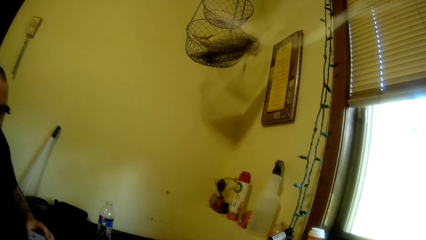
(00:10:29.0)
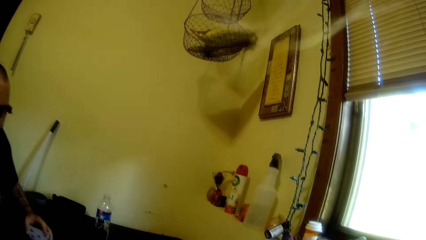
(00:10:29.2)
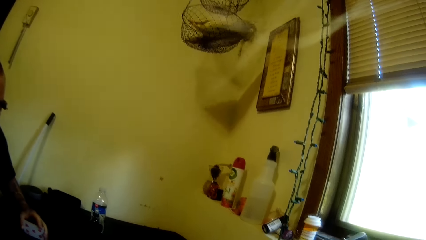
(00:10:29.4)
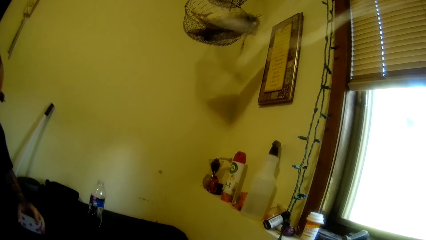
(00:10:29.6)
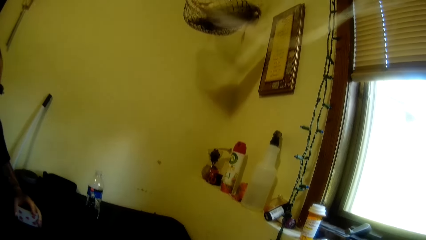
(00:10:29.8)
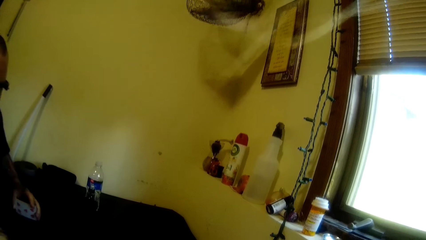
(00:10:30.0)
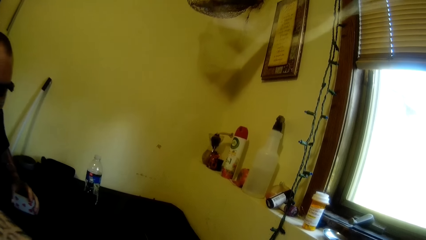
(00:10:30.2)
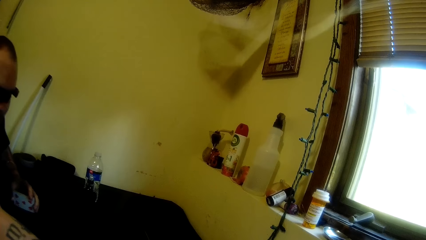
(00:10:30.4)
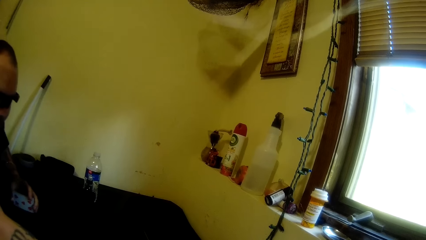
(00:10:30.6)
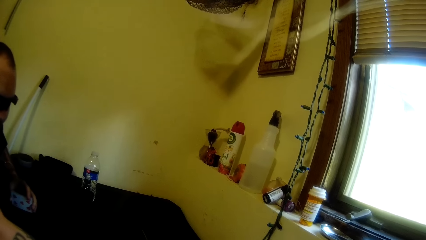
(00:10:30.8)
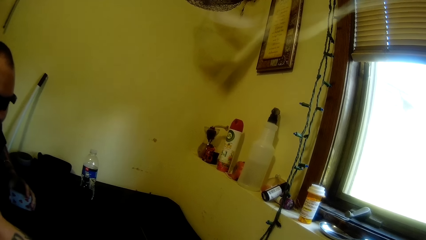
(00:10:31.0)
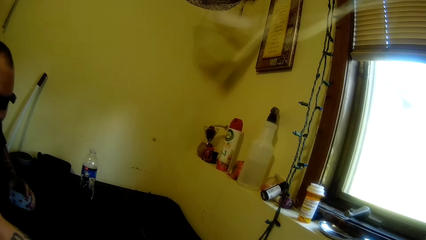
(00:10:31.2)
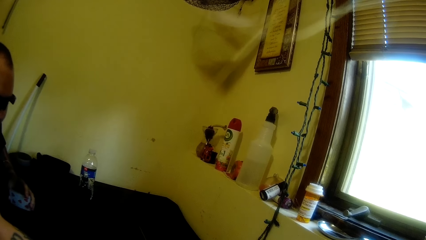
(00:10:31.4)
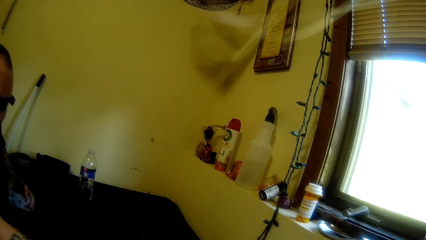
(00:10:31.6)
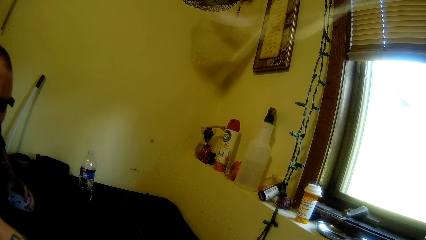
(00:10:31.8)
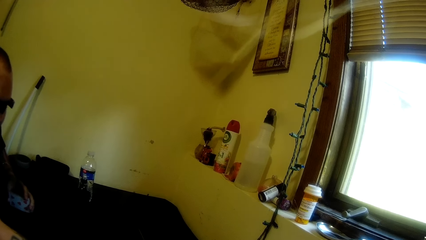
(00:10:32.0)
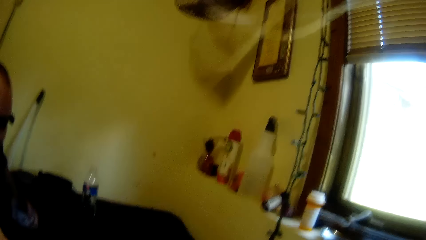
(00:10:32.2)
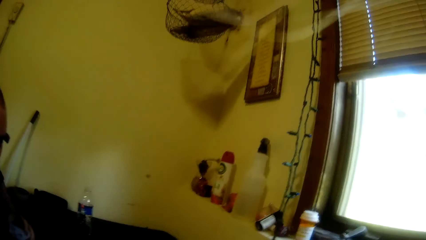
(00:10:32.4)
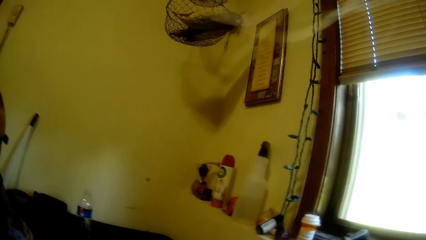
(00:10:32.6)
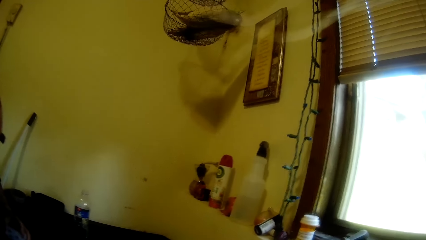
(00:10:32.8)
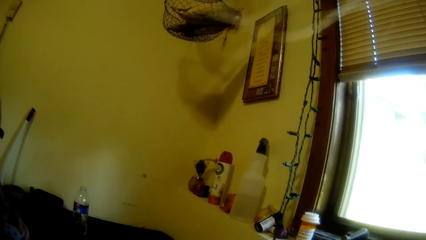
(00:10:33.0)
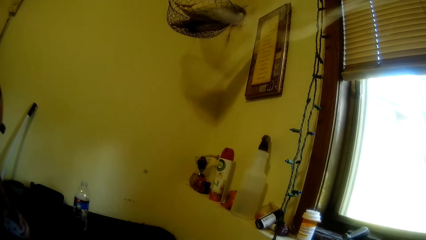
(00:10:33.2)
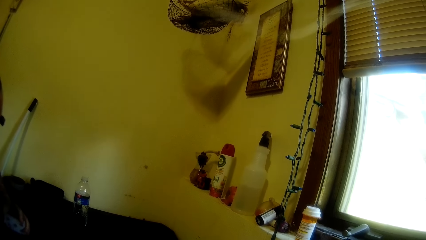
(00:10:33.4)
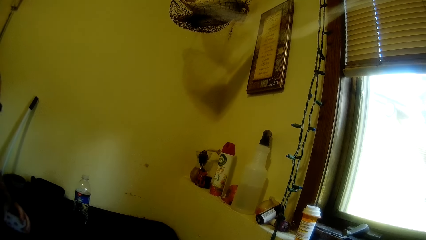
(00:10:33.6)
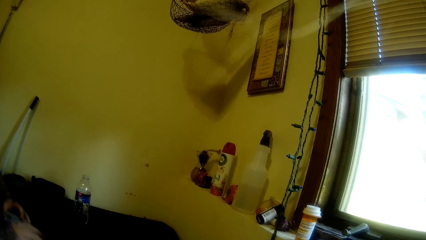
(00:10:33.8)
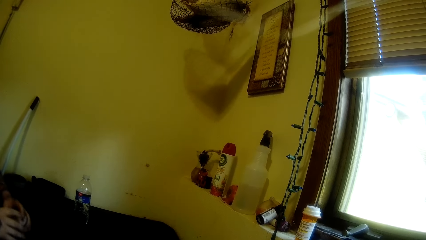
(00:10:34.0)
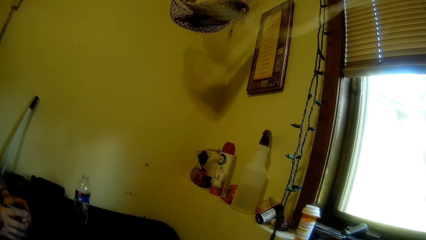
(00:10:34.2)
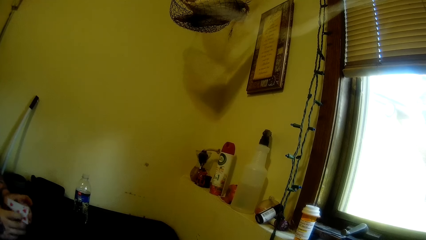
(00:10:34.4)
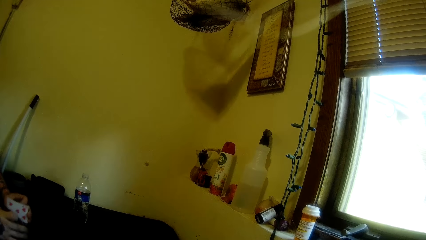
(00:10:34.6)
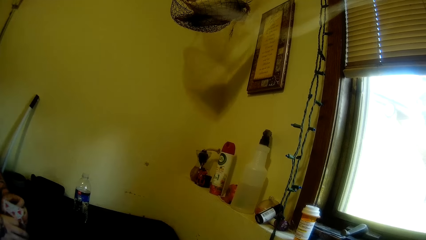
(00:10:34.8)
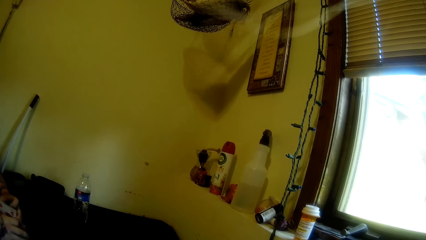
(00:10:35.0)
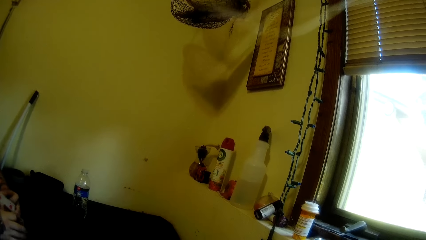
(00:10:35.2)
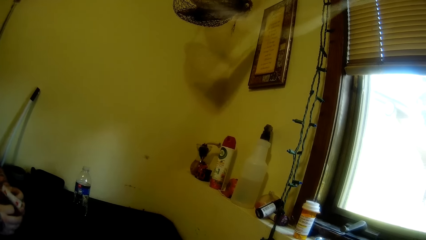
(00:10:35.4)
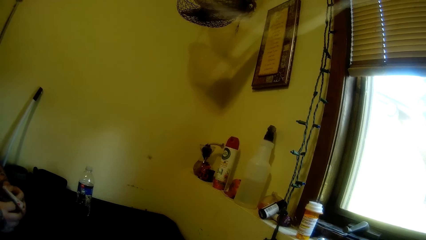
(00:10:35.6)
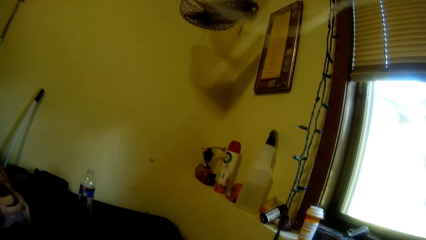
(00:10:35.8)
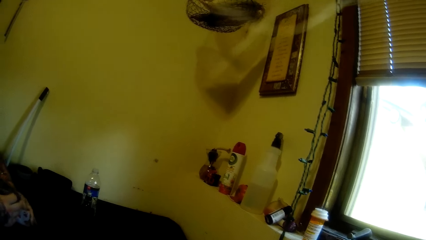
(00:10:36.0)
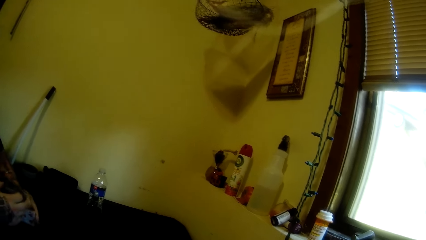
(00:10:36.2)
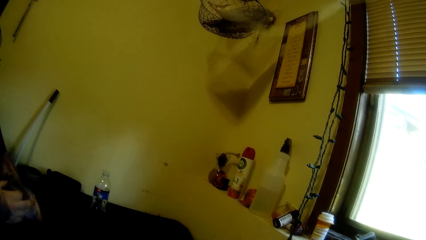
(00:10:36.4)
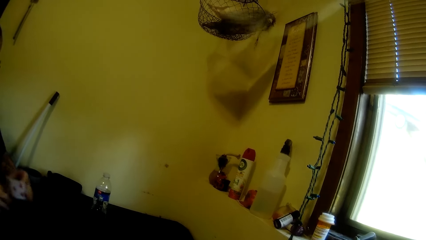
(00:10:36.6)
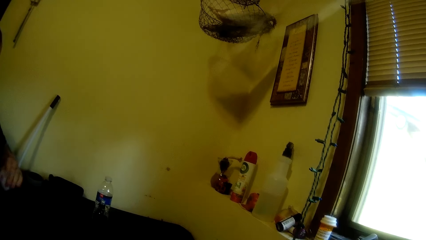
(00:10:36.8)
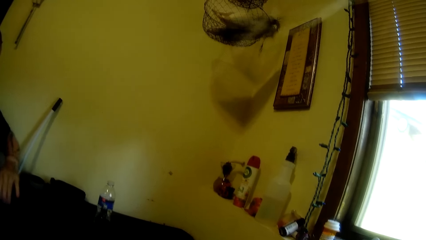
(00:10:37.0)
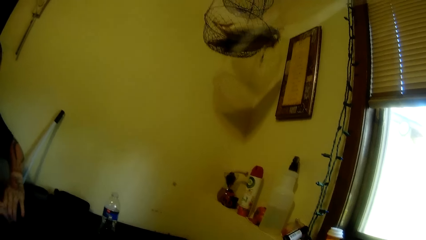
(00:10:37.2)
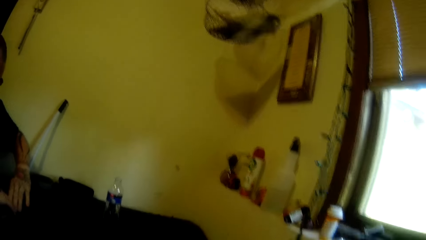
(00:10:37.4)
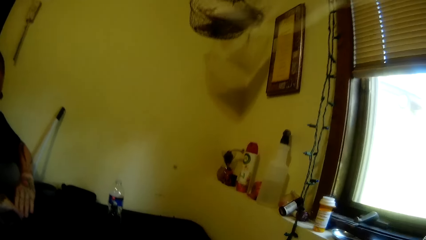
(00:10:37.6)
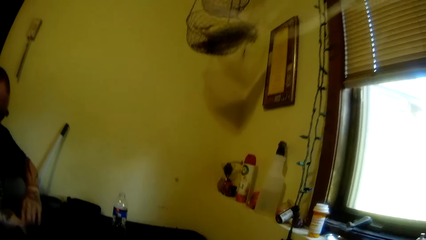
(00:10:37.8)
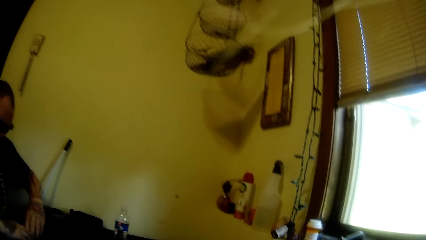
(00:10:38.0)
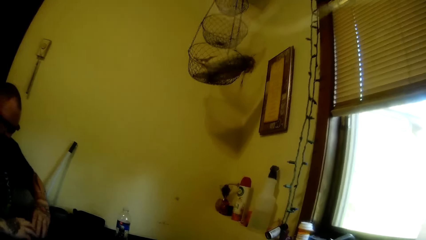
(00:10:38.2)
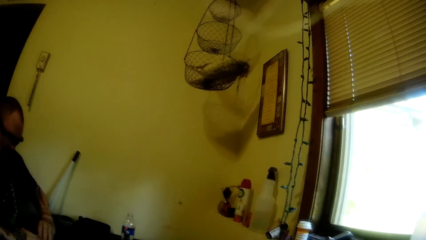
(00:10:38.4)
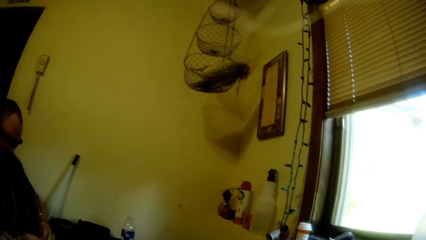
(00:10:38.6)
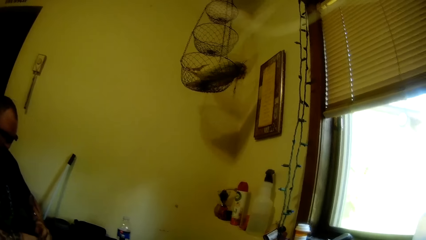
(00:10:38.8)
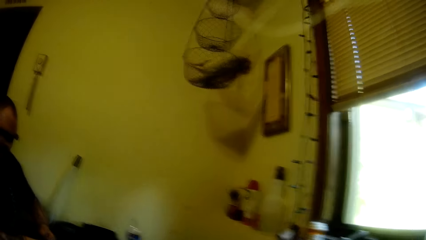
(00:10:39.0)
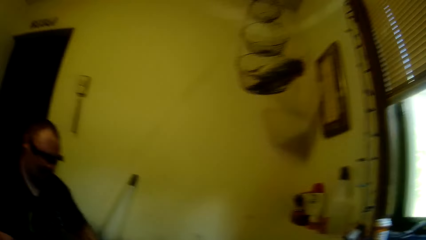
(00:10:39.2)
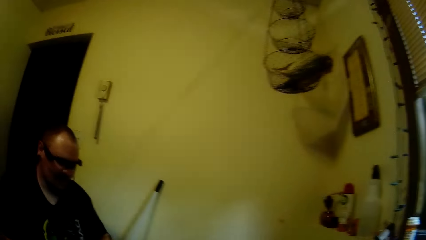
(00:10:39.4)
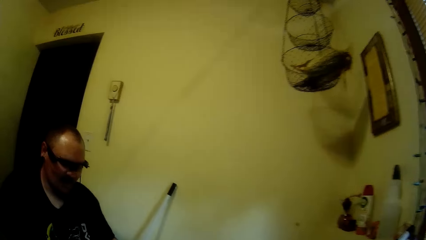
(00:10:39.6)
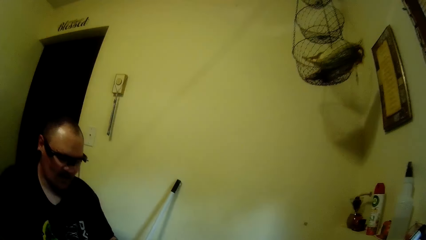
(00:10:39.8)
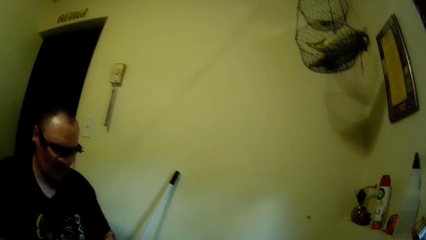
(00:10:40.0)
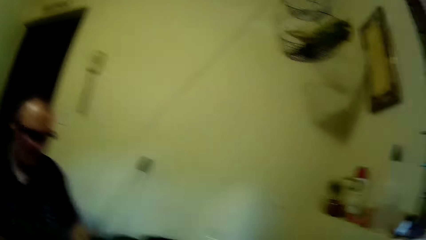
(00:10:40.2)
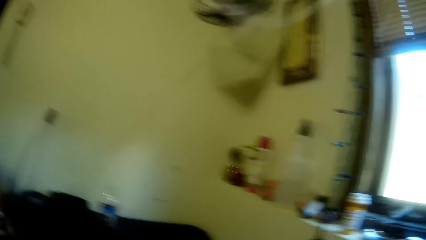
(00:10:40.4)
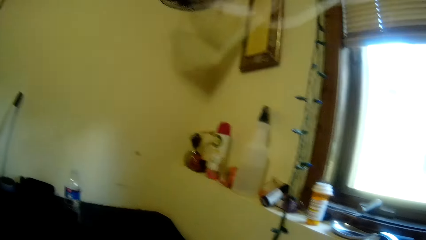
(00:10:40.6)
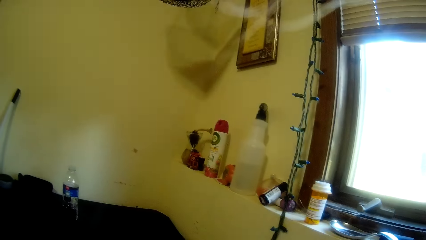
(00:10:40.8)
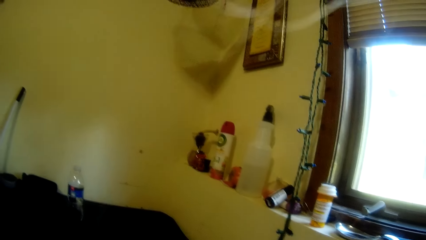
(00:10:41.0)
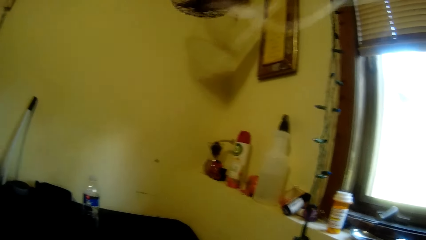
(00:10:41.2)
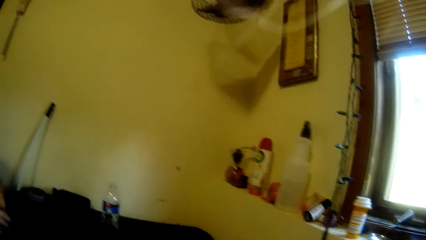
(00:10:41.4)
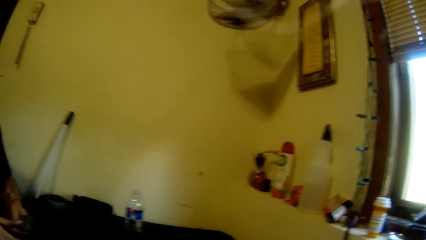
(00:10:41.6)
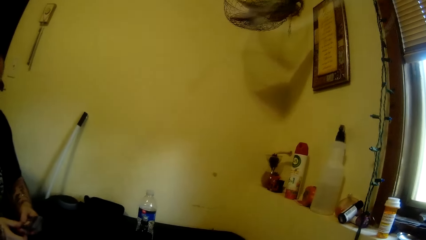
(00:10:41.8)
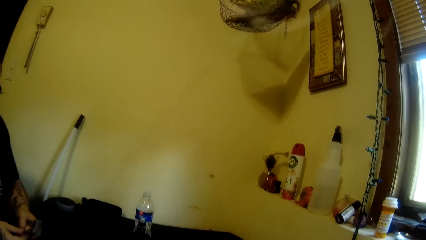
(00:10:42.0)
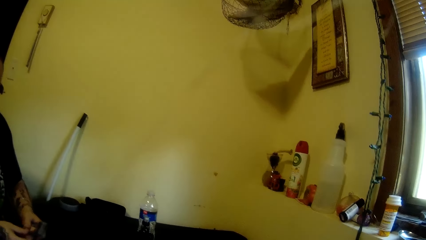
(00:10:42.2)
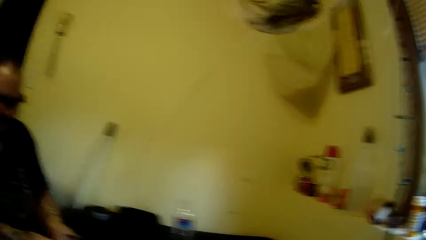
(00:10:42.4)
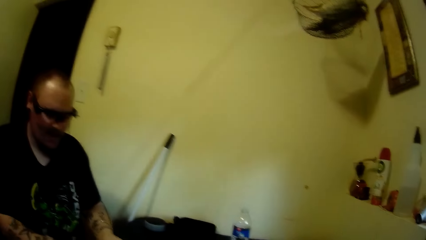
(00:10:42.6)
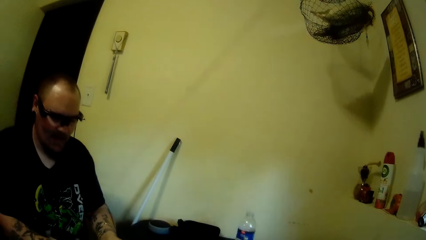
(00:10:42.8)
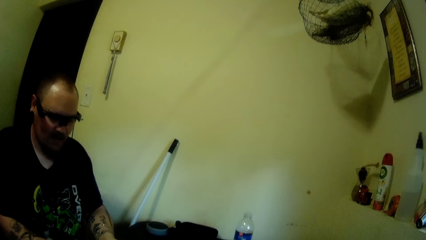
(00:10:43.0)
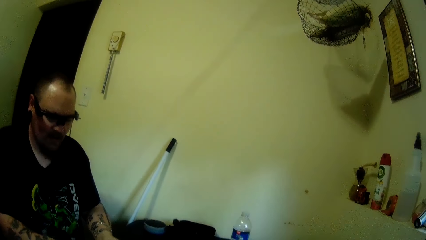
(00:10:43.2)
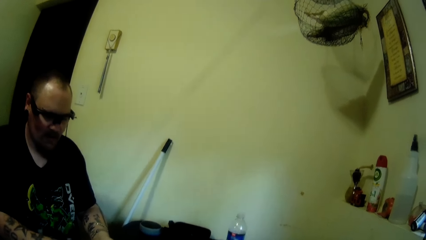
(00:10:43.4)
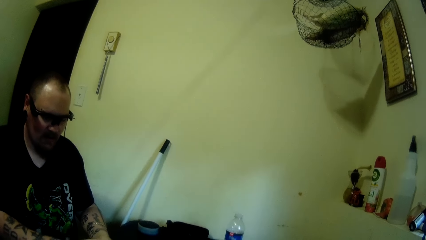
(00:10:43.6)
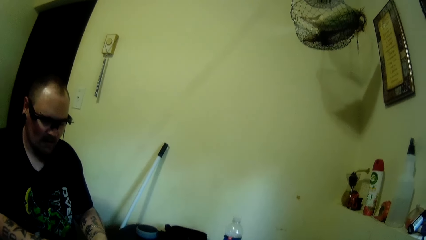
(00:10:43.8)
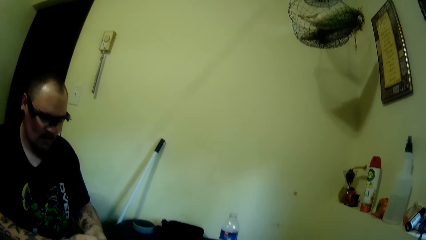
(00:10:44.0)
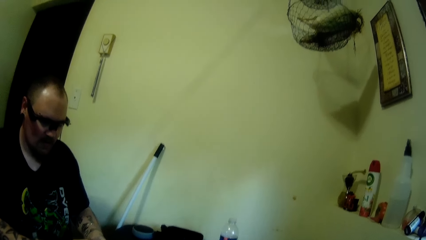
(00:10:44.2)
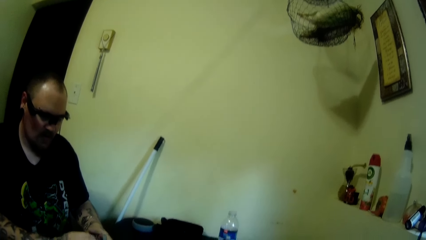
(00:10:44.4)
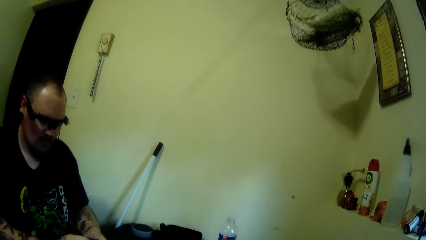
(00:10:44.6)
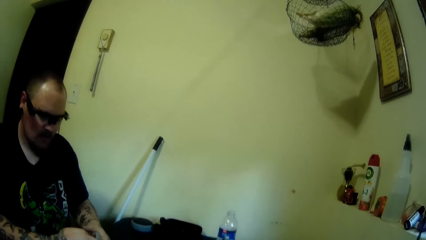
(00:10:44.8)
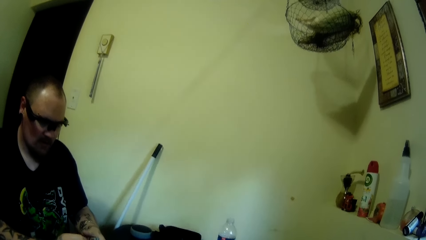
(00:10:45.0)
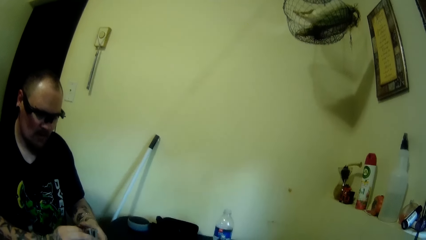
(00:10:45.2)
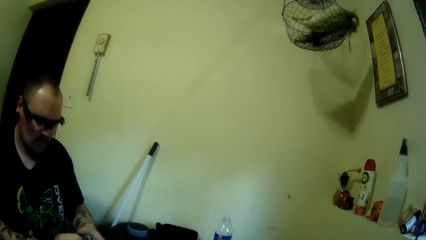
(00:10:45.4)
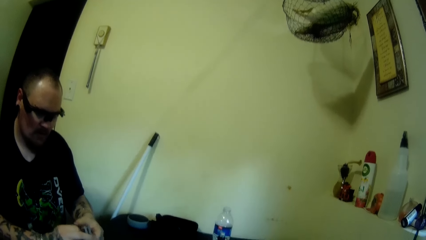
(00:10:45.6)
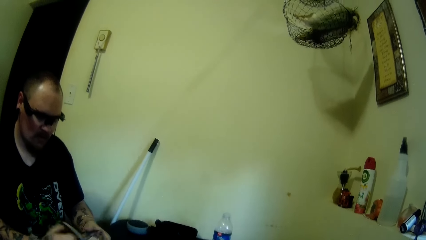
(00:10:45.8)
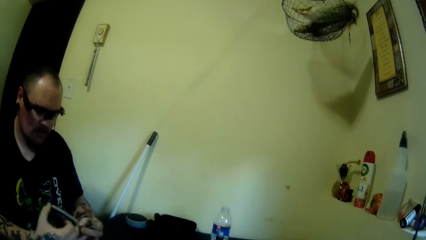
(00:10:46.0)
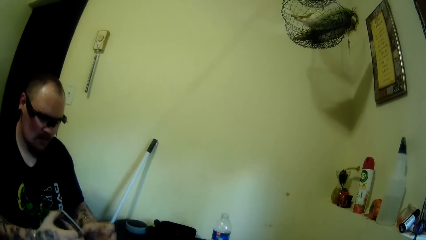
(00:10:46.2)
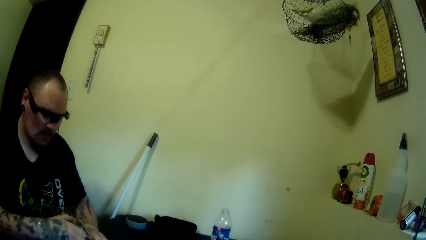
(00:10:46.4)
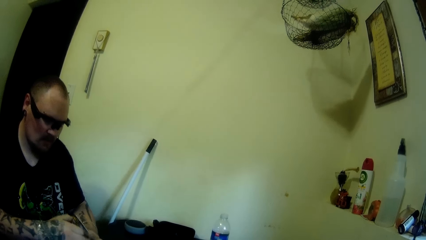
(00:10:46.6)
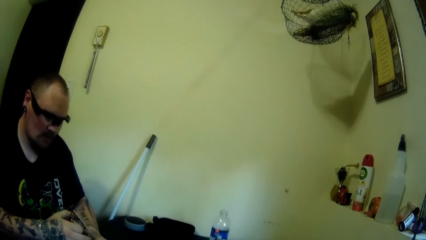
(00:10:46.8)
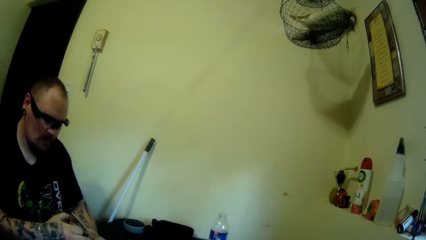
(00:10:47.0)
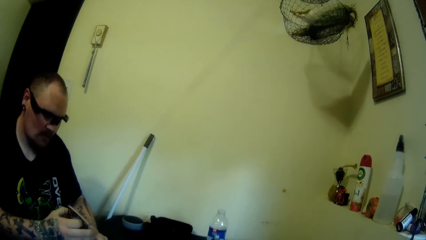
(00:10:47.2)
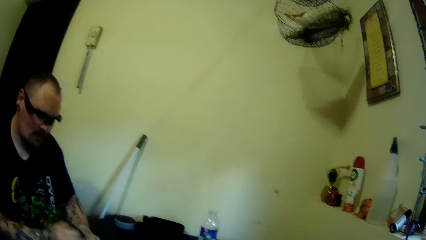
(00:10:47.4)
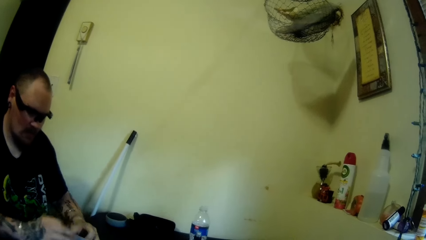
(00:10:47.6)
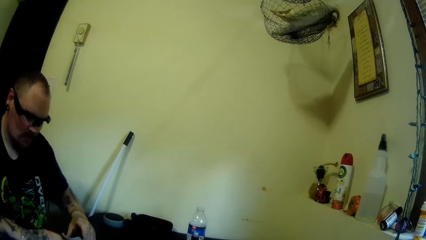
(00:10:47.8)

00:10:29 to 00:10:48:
A man pushes cards to the camera wearer. The man holds the cards. The man puts the cards on the table. The man holds the cards. The man arranges the cards with both hands. The man shuffles the cards.
